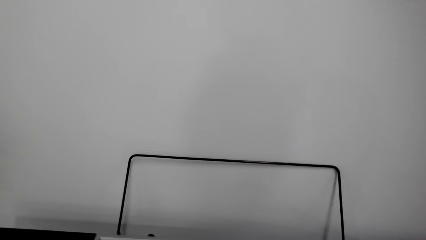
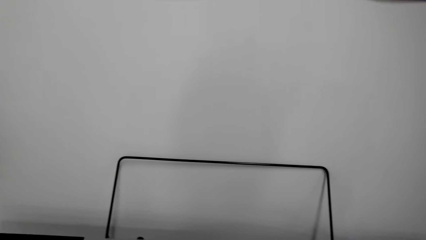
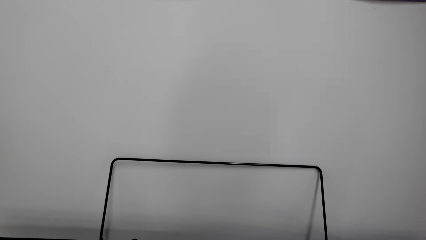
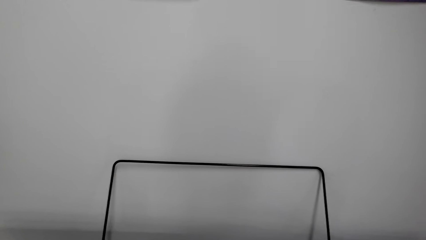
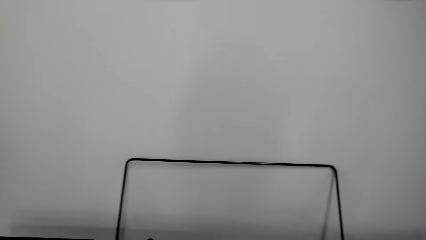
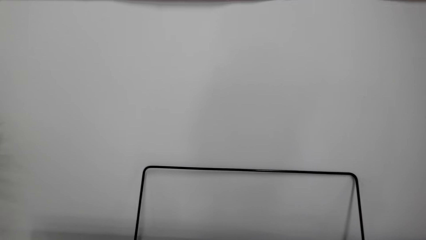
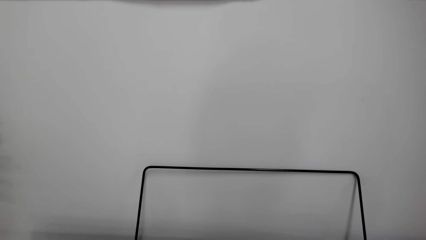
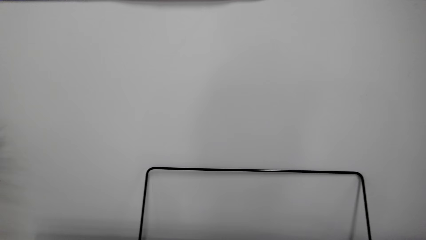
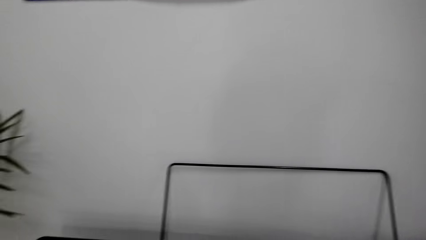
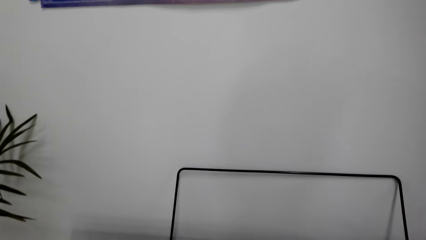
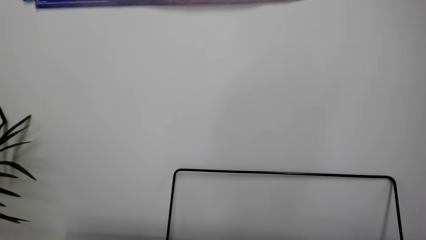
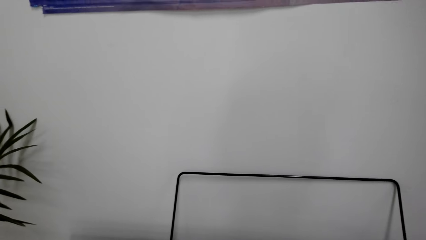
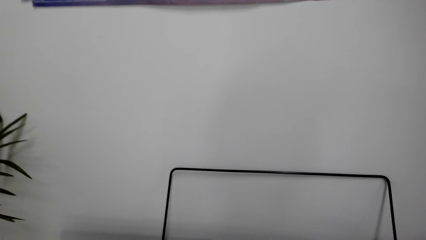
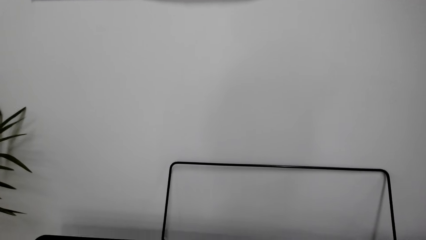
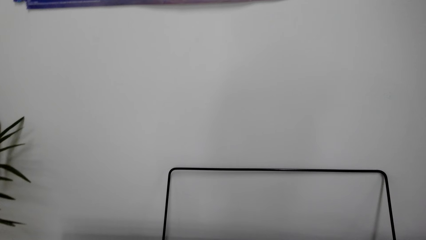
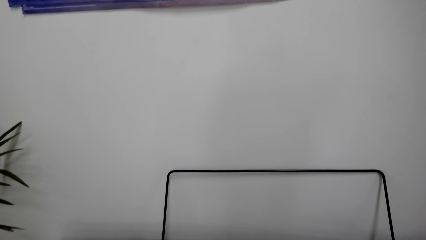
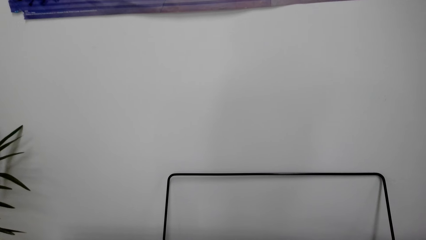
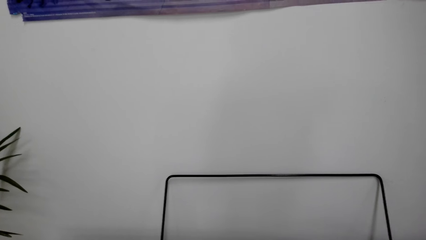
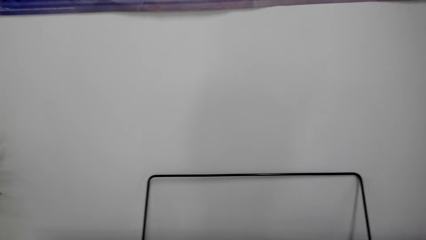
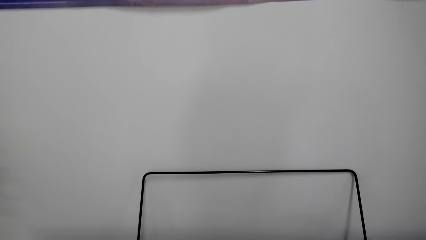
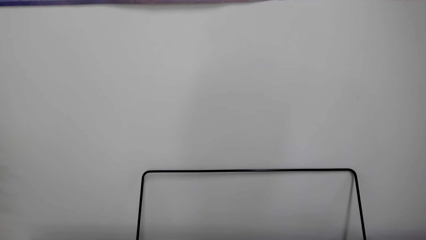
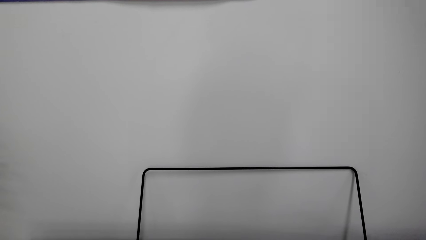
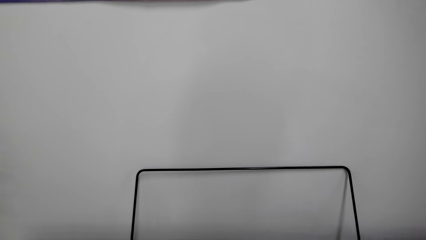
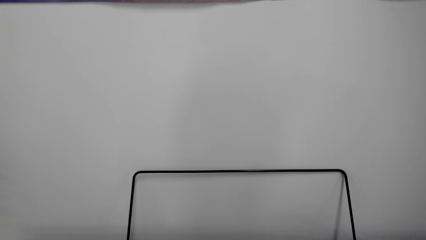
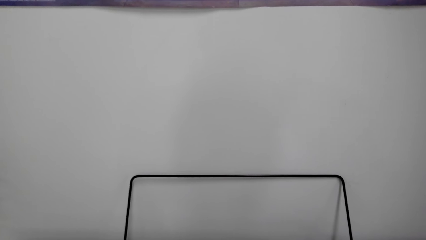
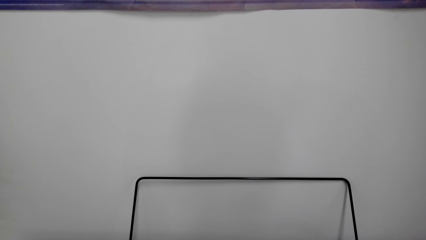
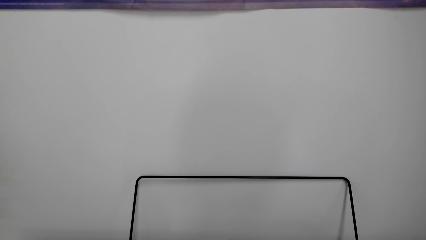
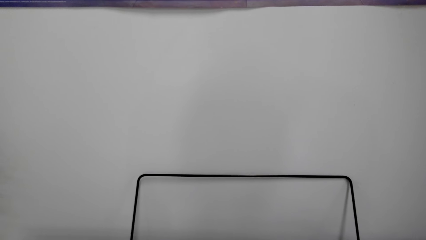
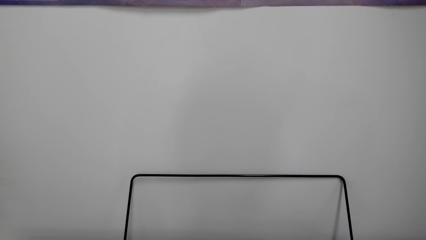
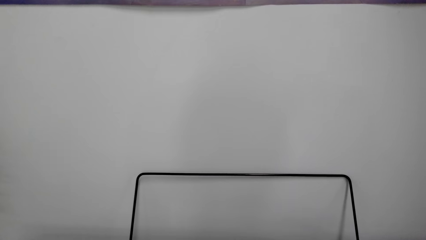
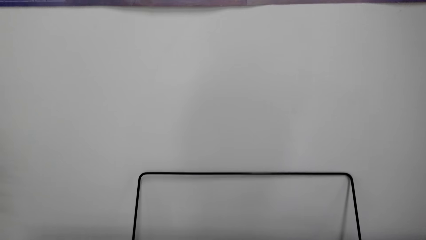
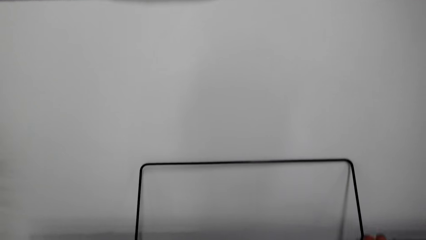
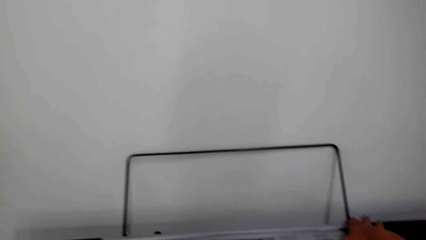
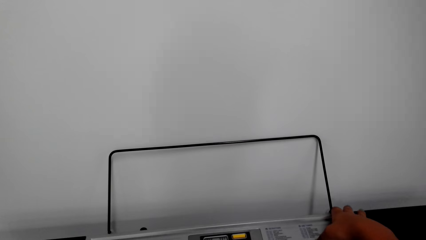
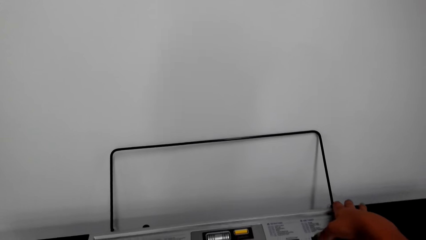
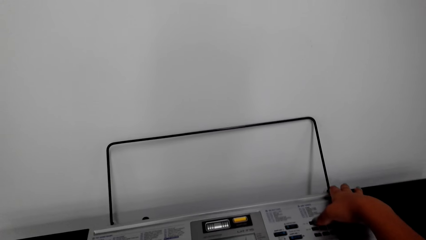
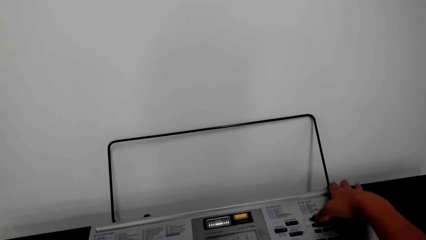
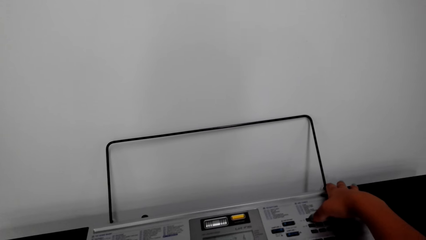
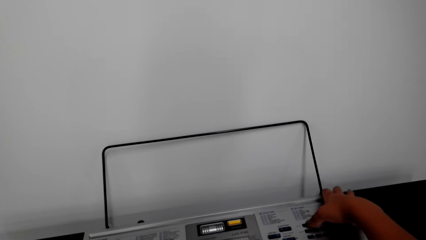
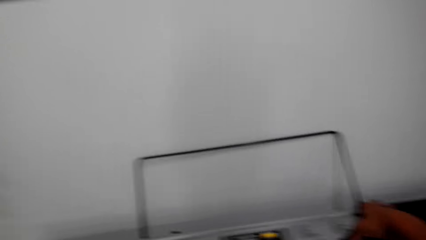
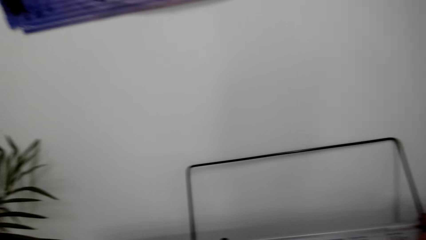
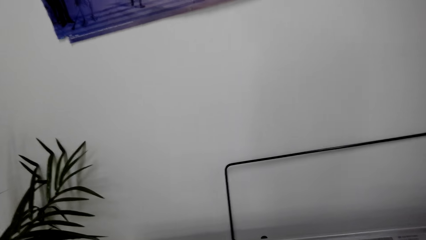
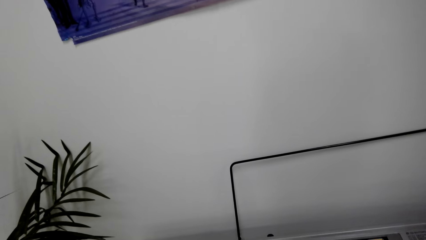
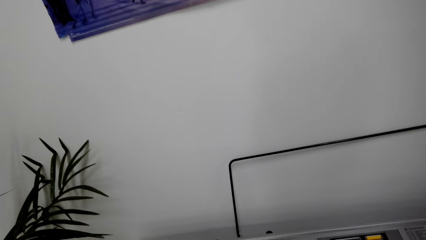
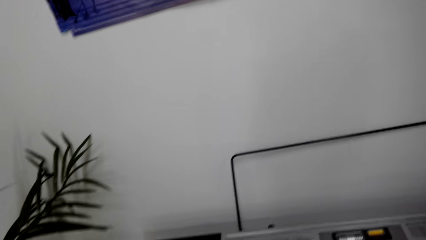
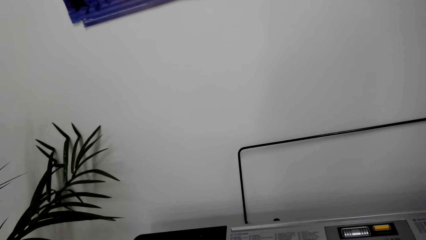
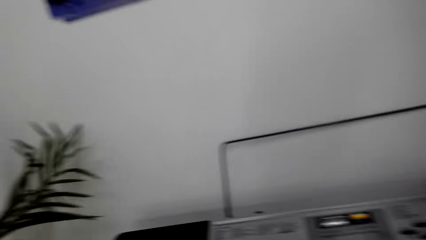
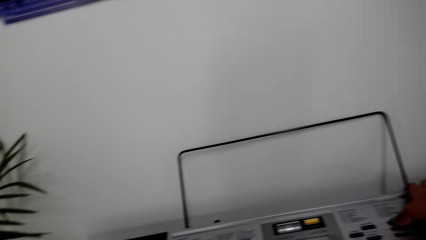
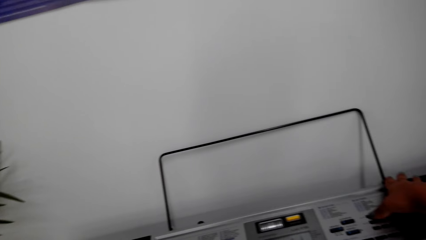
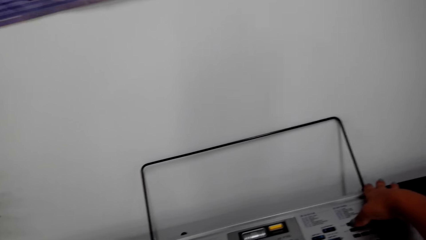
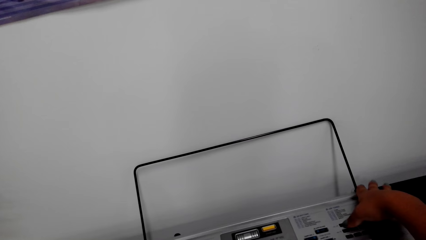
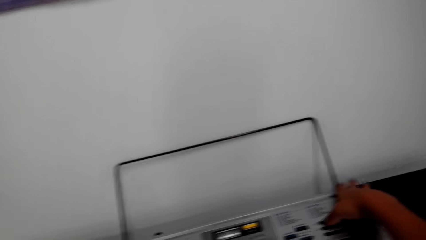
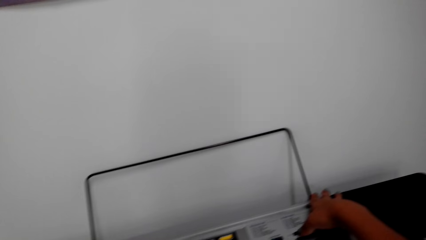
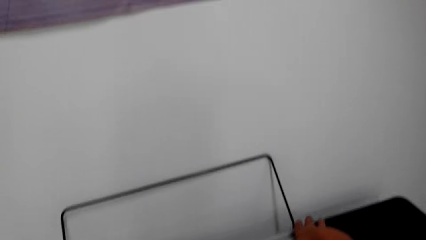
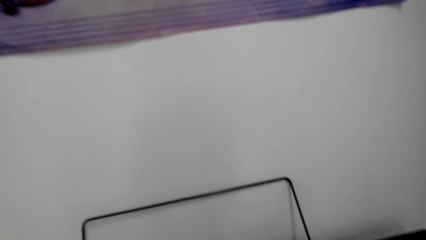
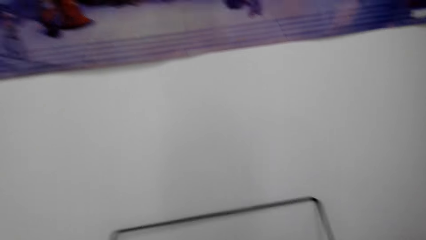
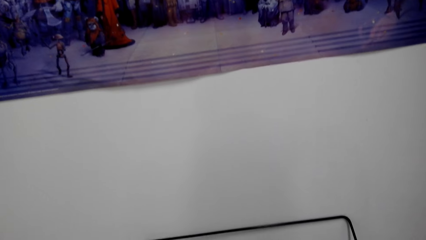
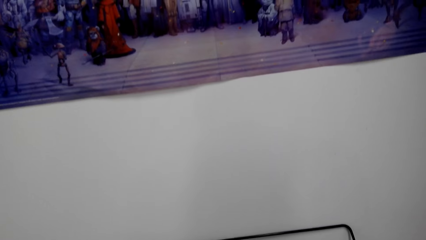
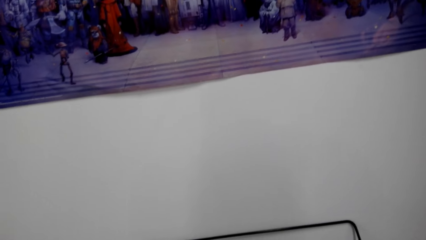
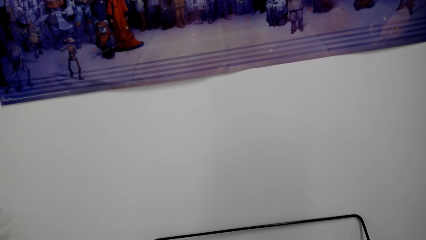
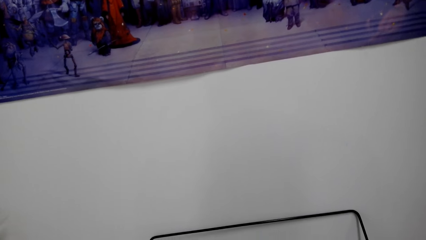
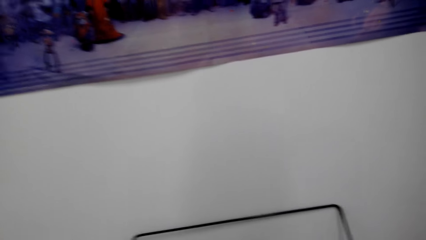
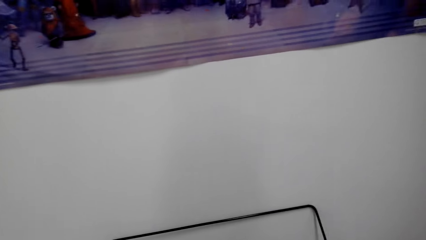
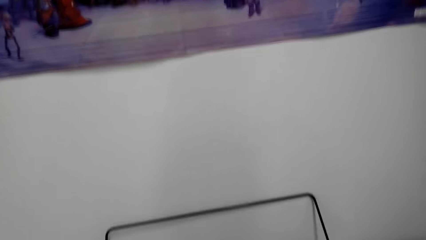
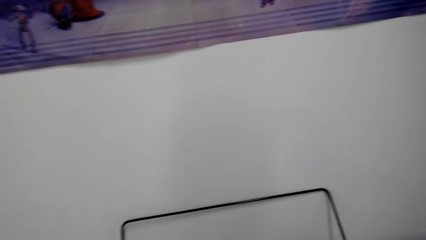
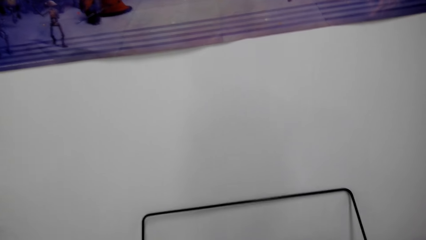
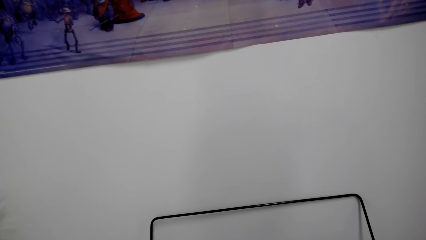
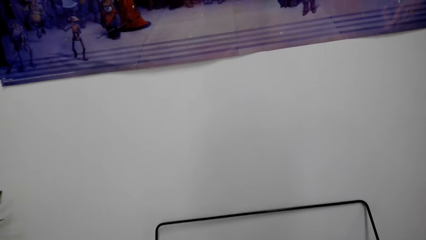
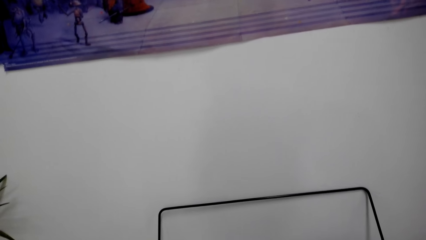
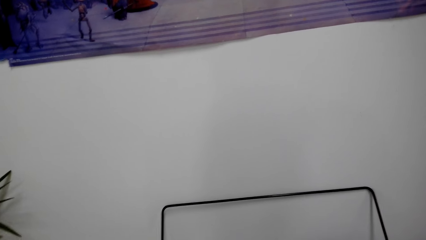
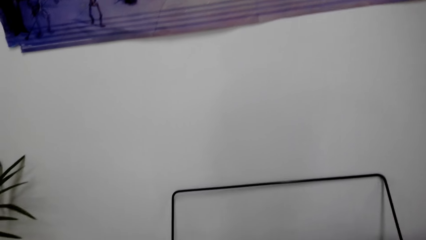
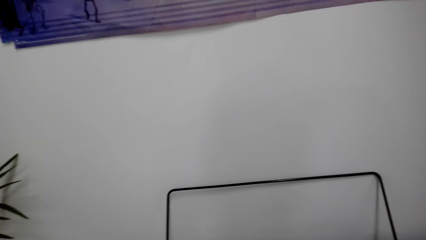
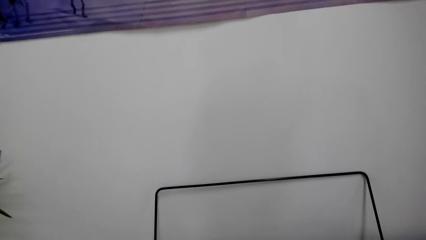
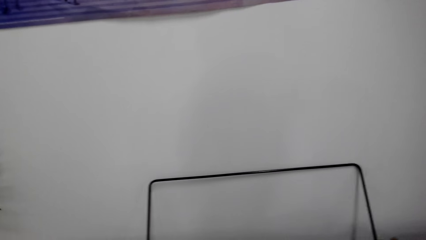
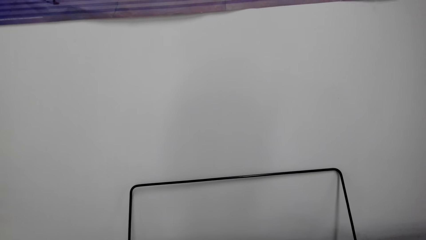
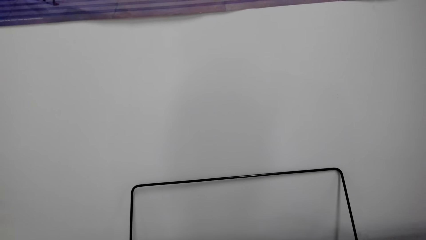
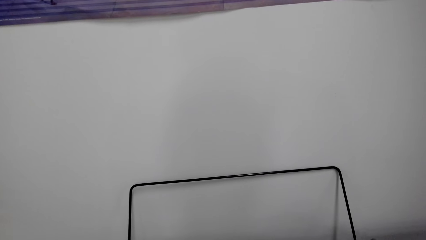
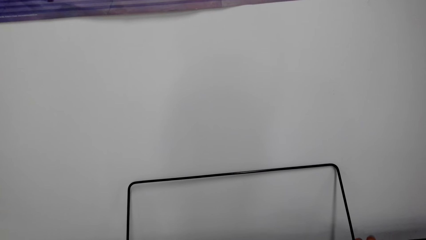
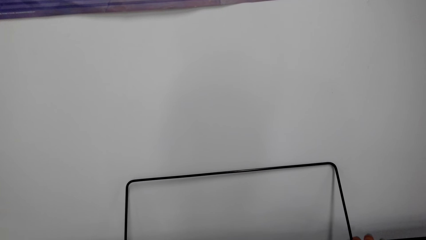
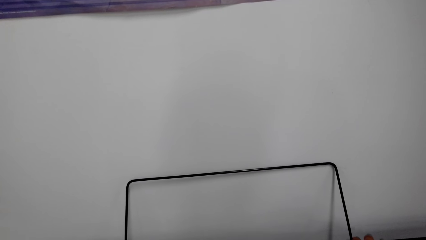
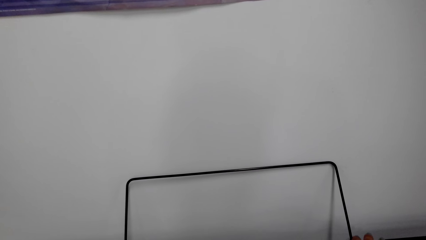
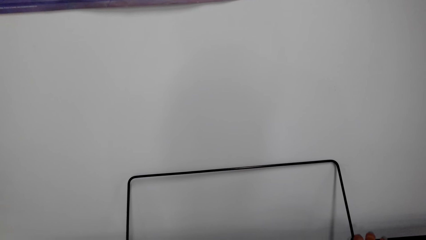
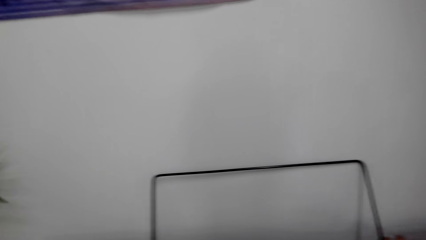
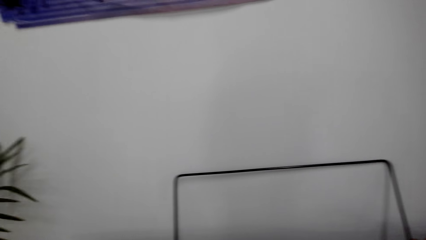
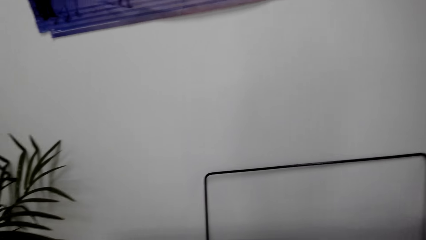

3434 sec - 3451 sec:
The camera wearer changes the tune. They change the tune again.
